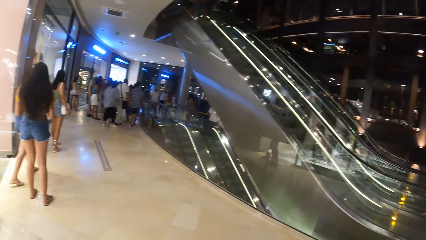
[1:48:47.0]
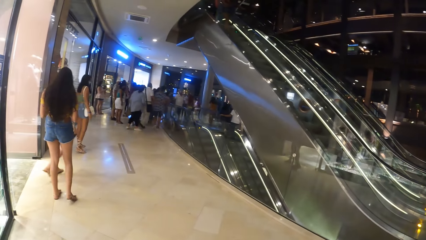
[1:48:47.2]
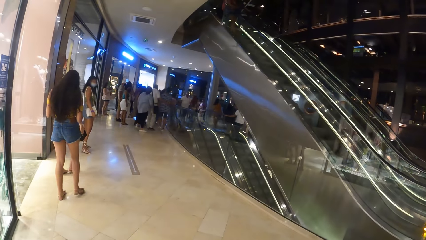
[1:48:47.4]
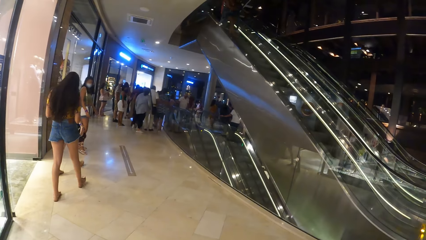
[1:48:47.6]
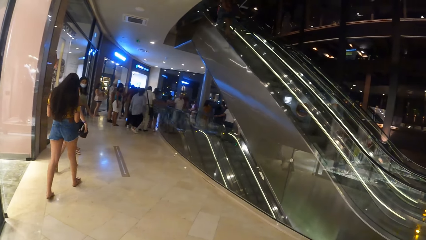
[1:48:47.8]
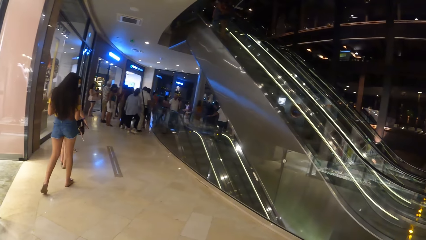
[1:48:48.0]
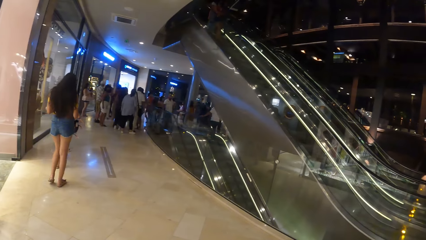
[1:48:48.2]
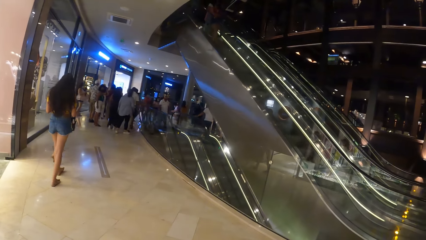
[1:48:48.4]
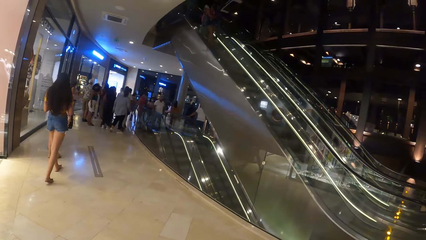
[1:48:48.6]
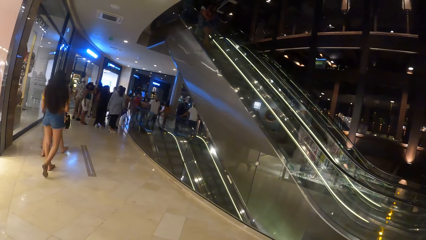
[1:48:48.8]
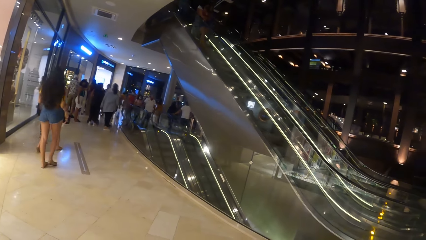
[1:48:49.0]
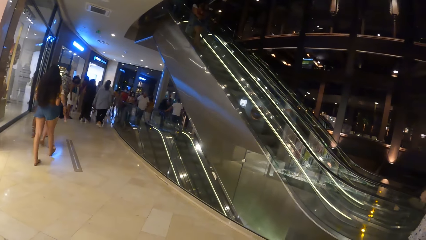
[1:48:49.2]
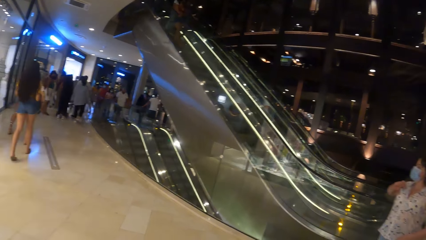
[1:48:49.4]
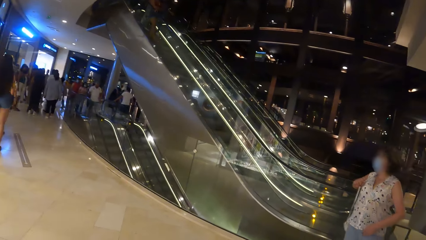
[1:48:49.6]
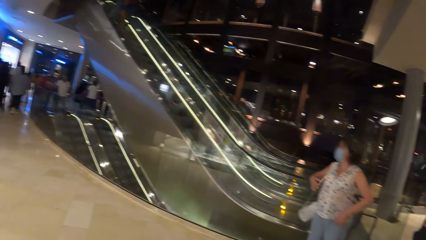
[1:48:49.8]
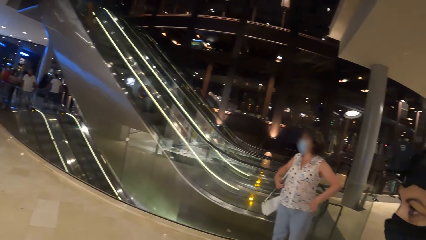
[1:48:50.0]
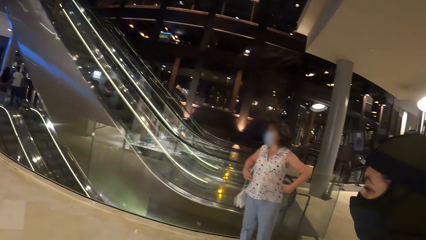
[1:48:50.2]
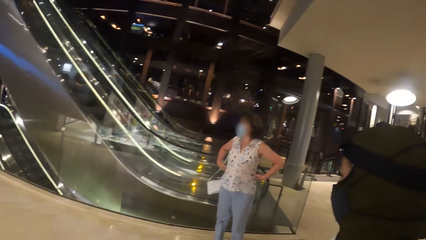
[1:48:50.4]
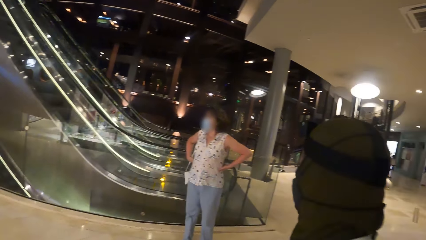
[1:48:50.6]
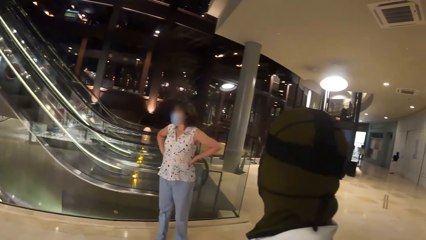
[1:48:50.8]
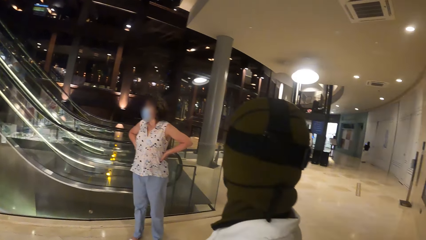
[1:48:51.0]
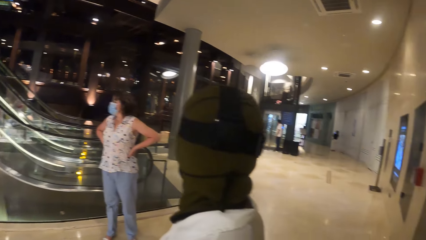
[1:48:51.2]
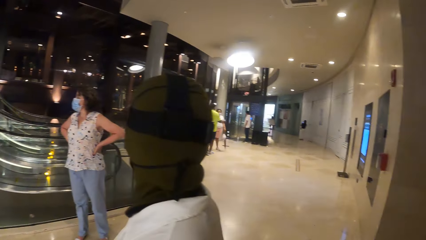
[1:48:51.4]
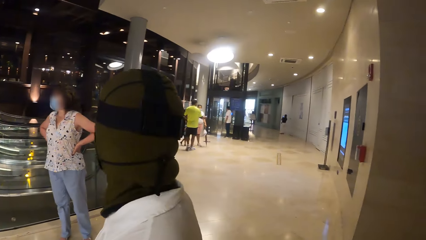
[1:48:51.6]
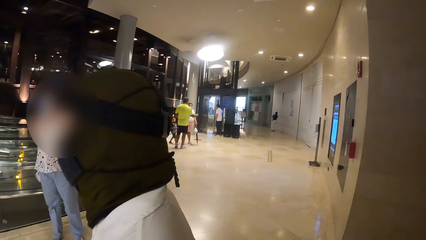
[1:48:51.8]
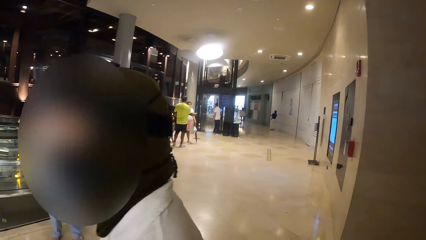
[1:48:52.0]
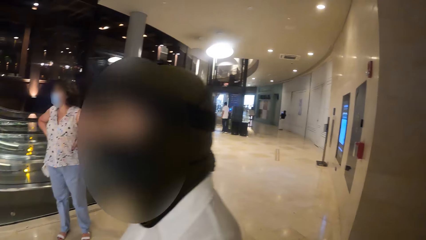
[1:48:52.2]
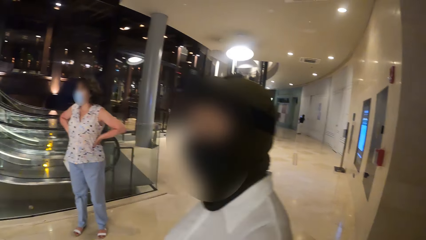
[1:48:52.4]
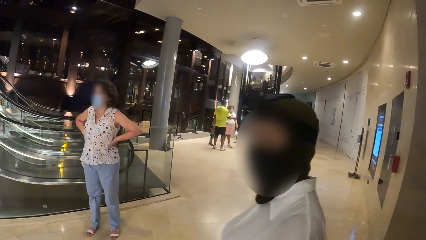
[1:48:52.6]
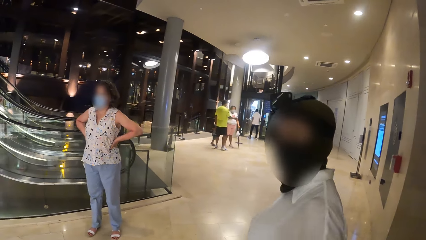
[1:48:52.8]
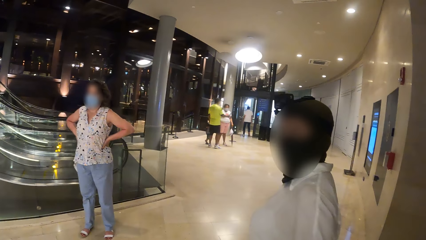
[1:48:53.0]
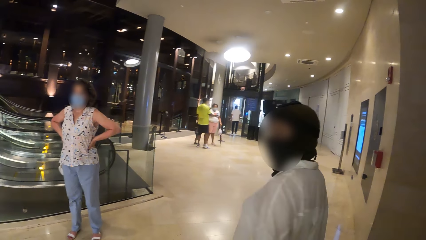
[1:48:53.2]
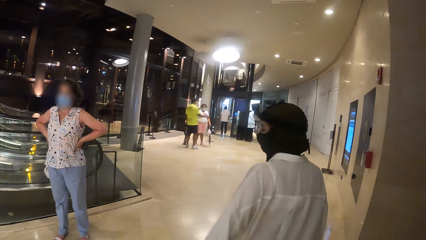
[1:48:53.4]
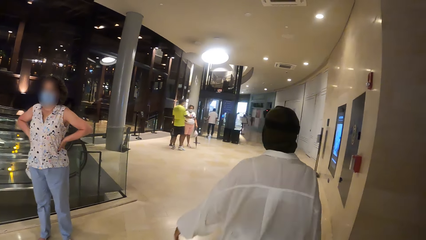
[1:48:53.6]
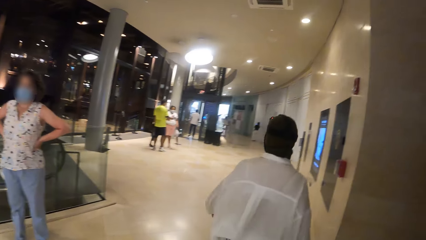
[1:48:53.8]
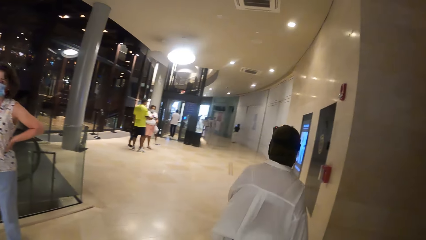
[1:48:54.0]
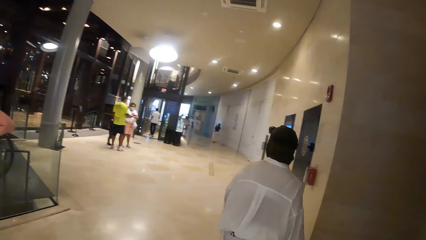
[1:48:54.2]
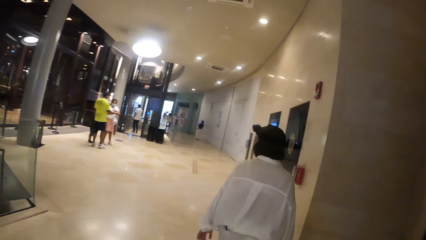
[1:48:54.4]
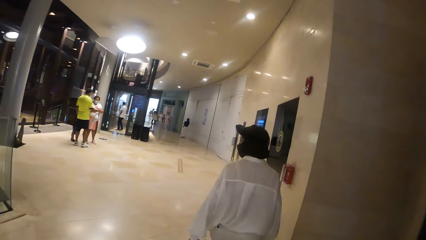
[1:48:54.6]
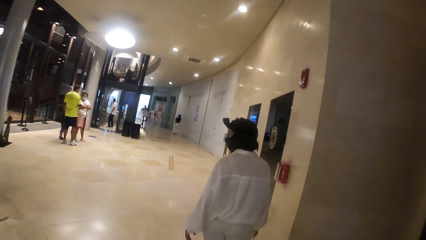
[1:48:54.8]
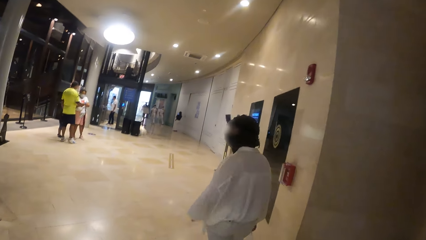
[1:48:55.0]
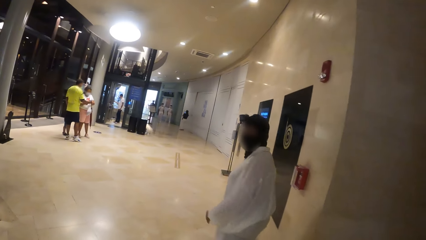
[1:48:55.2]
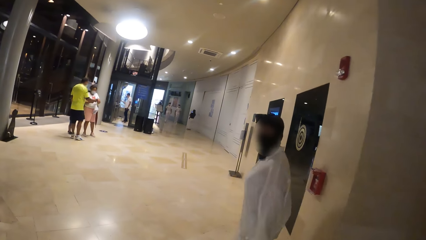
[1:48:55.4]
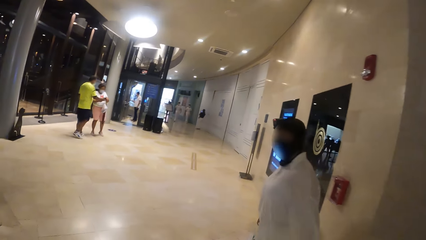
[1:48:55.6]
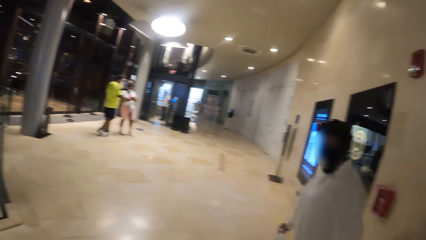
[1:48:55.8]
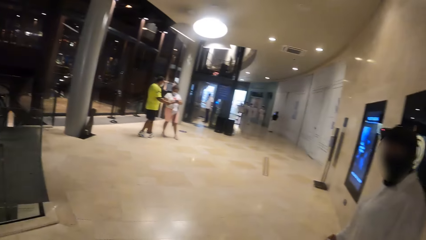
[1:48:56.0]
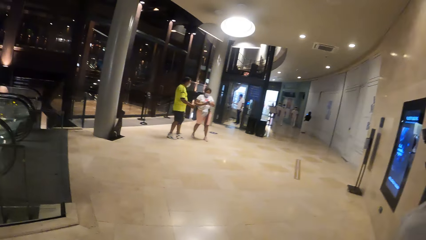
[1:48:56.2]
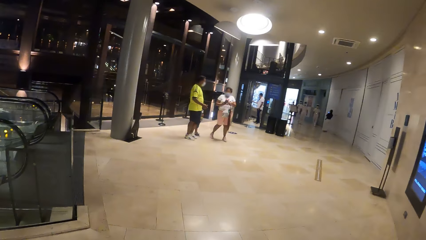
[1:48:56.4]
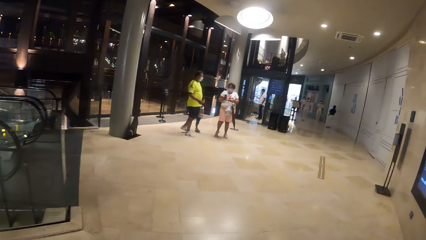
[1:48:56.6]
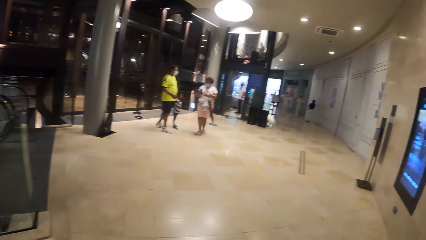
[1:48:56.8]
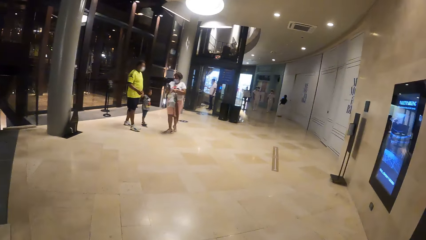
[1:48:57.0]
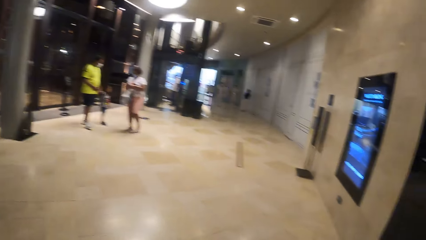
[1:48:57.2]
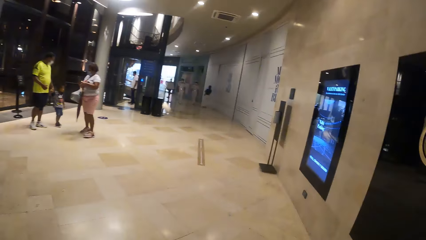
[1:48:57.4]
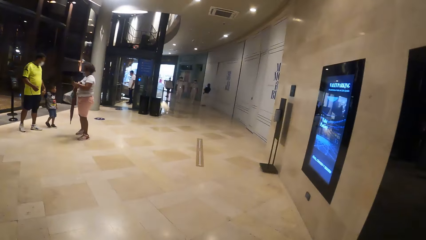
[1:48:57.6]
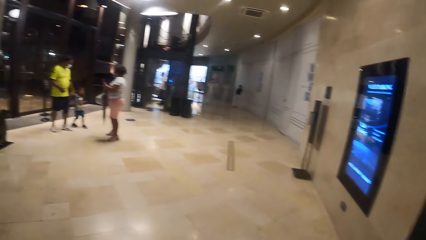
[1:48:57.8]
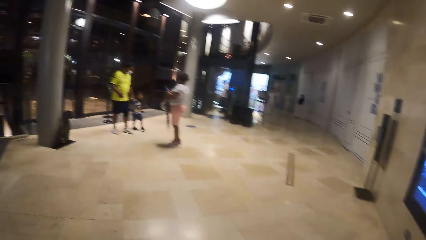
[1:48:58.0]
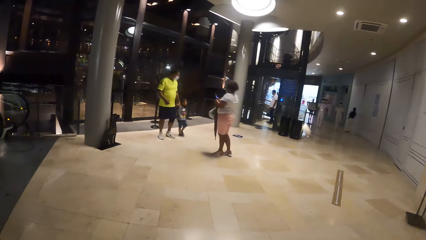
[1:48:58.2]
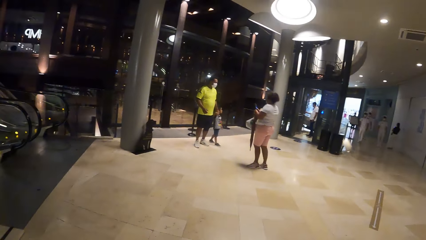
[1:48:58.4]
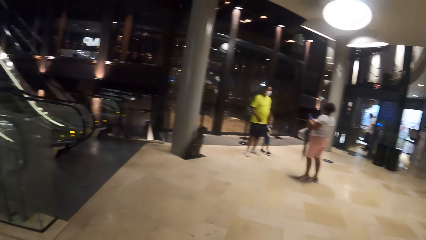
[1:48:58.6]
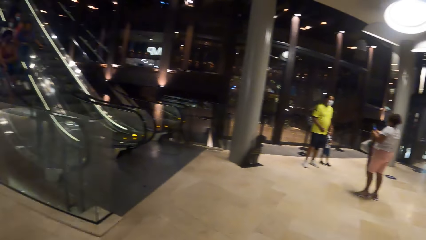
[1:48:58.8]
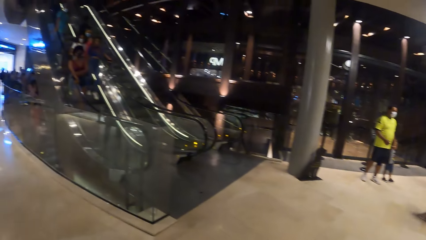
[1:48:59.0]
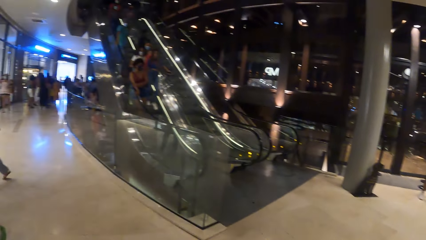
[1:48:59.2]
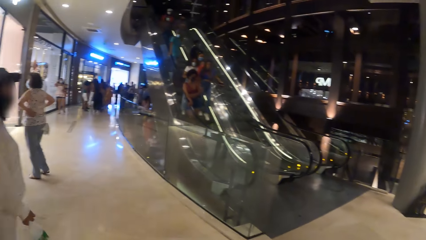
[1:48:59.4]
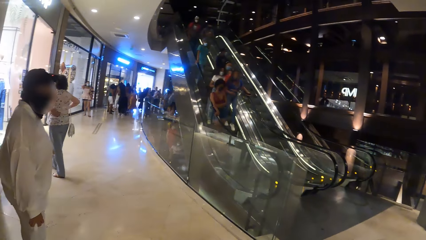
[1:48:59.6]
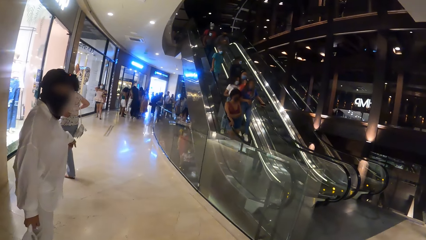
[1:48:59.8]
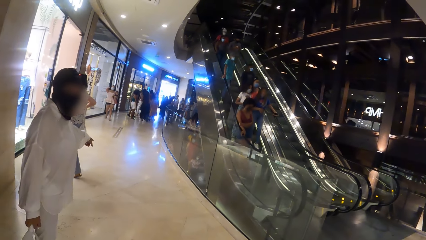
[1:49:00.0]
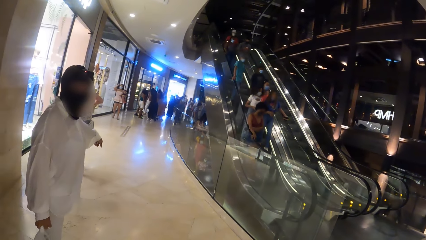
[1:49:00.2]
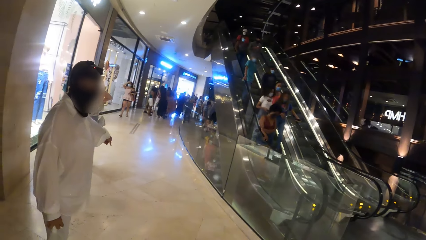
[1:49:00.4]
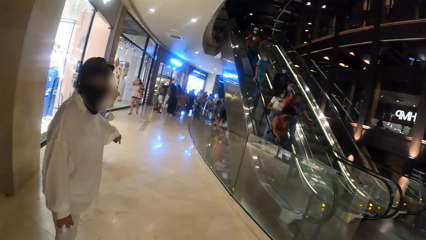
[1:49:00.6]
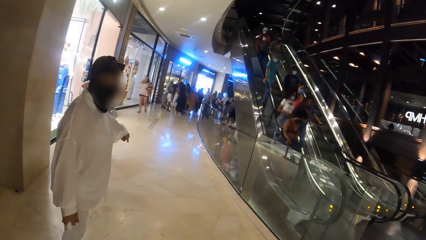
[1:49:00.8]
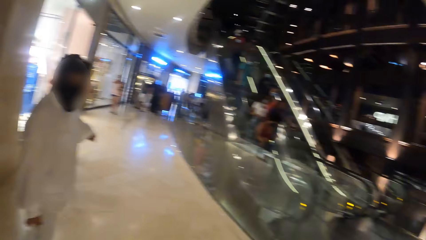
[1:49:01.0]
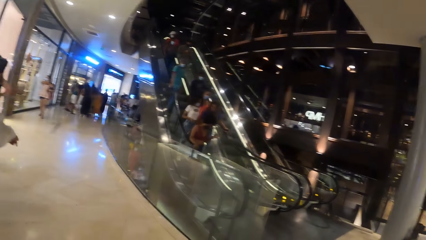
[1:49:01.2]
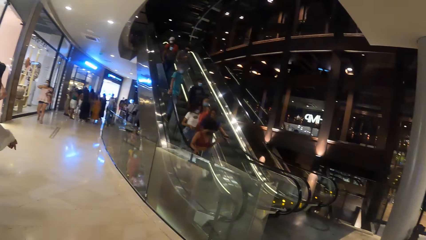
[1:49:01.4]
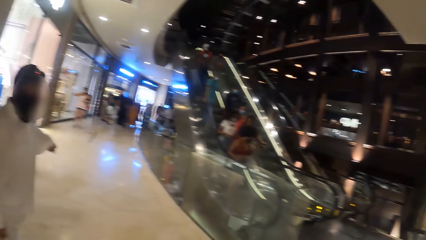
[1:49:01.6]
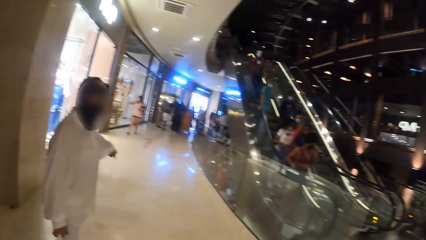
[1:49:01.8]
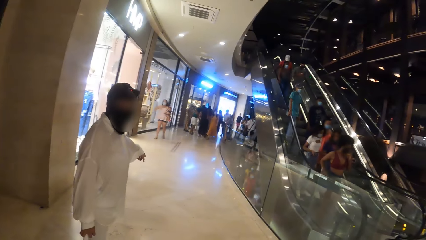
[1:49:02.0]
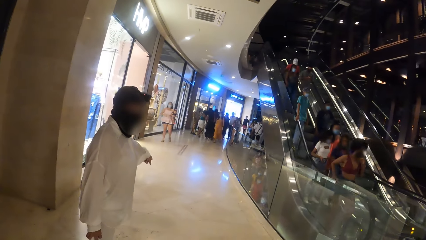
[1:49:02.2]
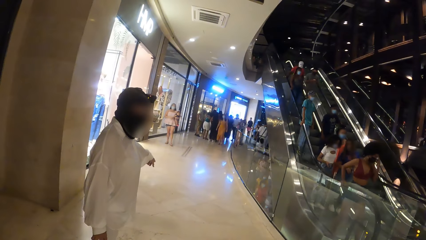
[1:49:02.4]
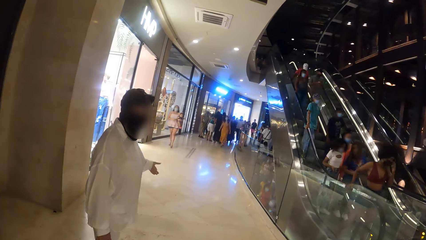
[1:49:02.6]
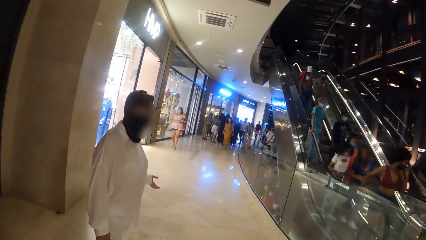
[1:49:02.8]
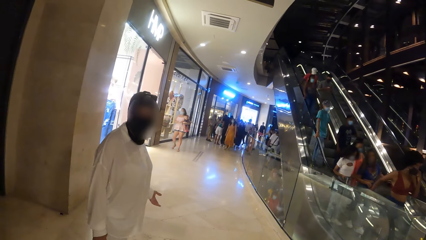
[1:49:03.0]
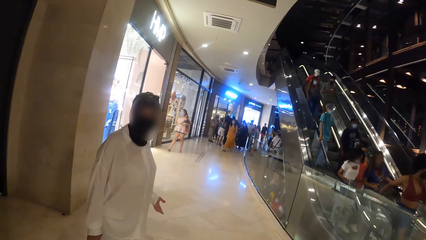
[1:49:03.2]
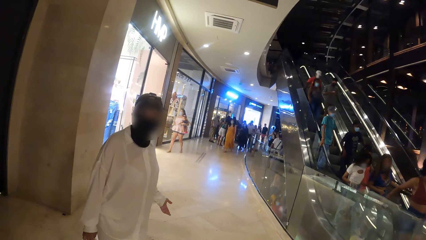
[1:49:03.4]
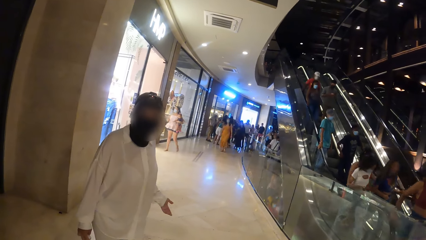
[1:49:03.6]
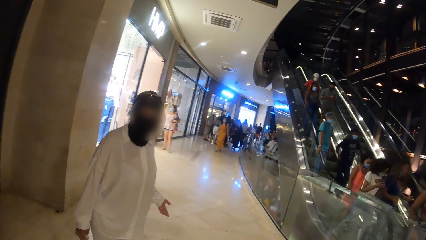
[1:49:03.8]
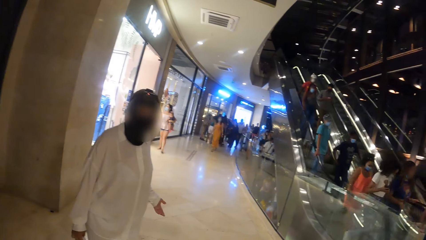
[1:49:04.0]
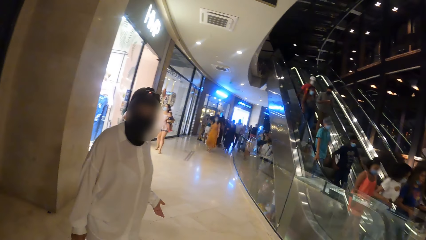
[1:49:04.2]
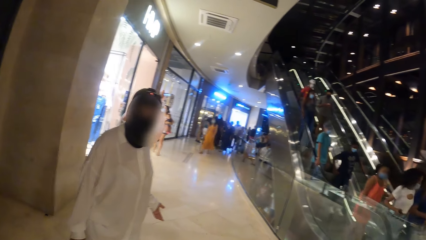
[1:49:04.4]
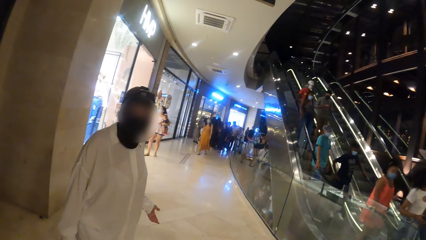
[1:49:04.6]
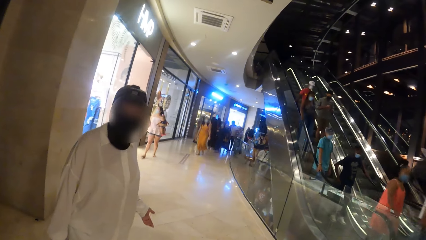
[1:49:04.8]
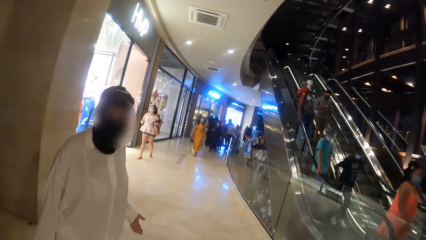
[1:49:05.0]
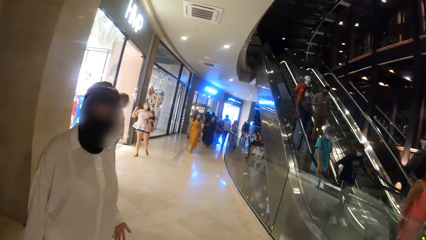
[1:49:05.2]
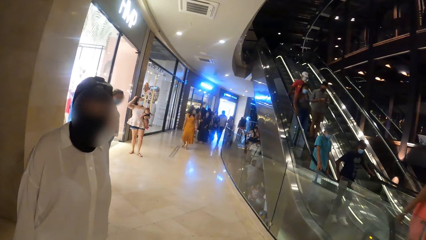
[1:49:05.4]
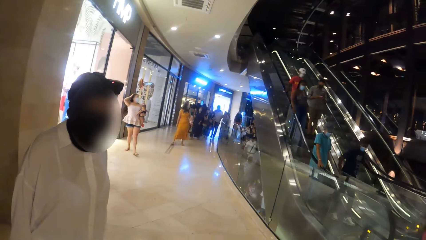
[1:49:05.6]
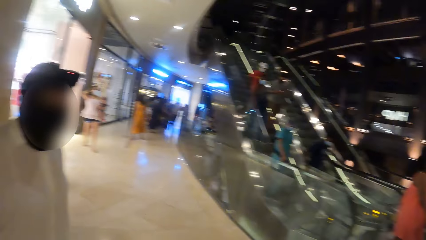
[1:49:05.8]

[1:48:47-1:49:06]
A person holds on the waist.
